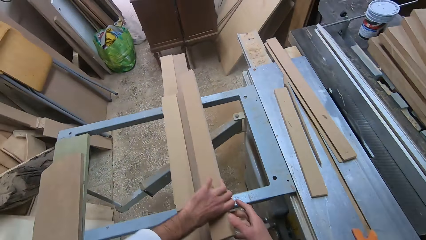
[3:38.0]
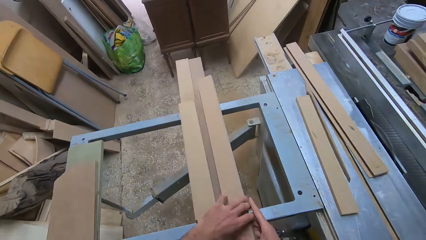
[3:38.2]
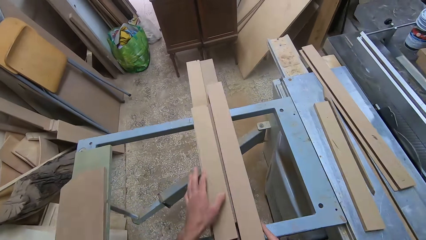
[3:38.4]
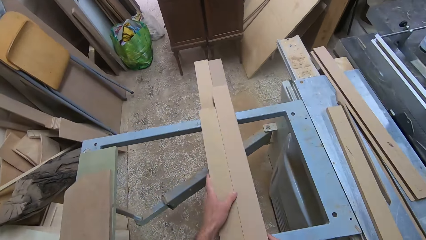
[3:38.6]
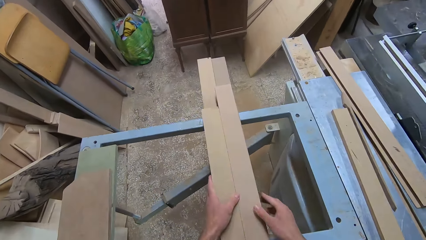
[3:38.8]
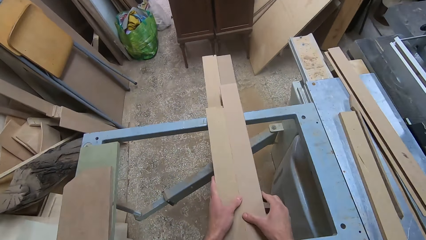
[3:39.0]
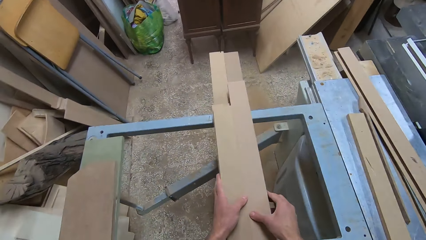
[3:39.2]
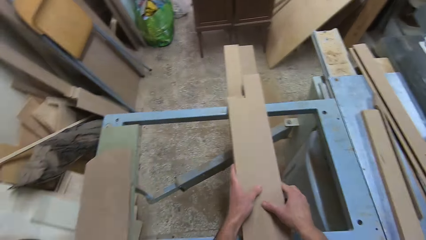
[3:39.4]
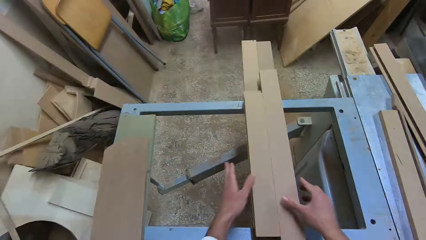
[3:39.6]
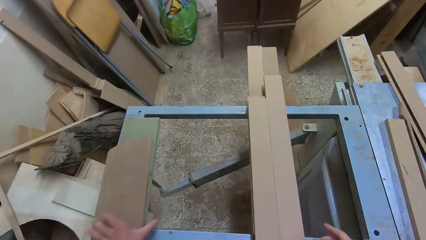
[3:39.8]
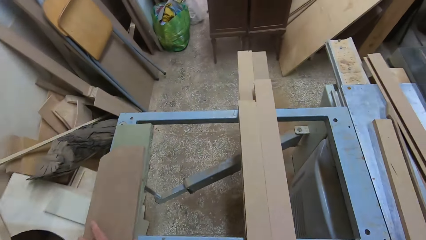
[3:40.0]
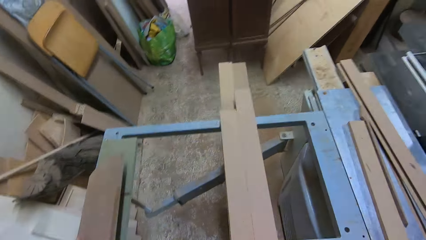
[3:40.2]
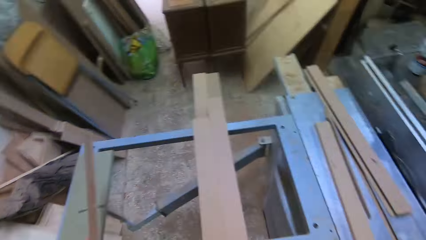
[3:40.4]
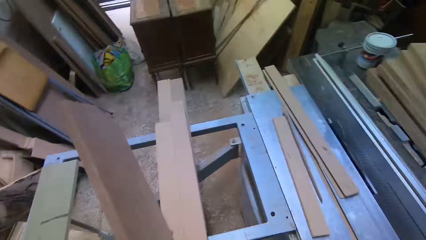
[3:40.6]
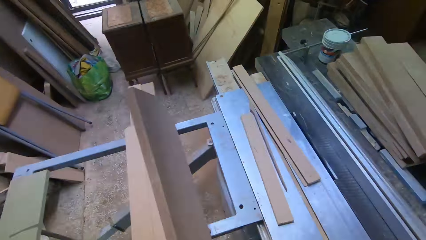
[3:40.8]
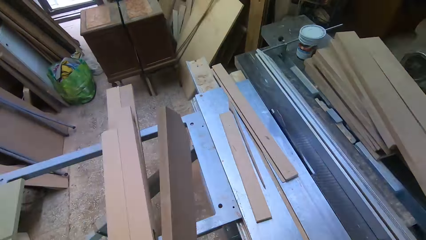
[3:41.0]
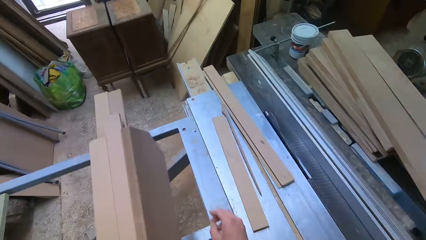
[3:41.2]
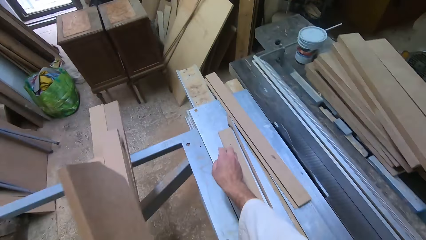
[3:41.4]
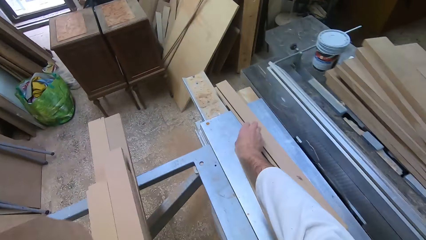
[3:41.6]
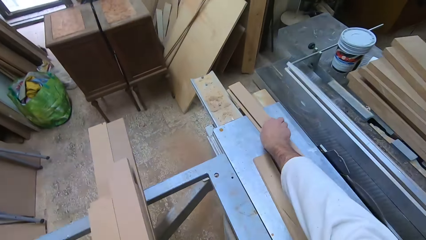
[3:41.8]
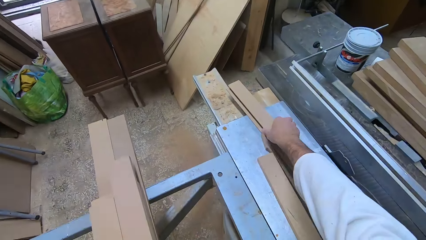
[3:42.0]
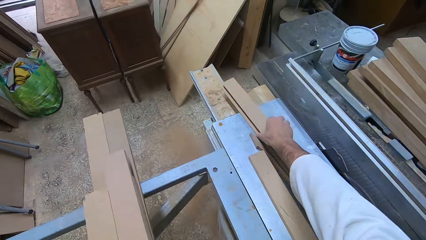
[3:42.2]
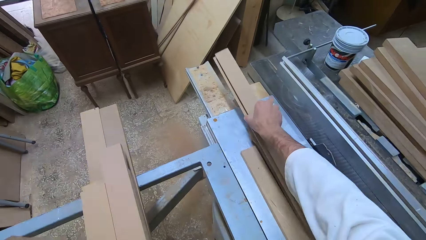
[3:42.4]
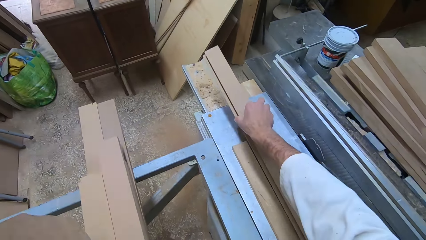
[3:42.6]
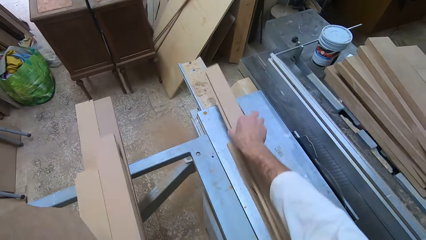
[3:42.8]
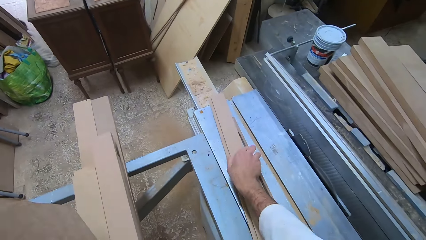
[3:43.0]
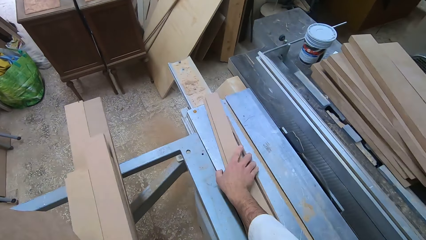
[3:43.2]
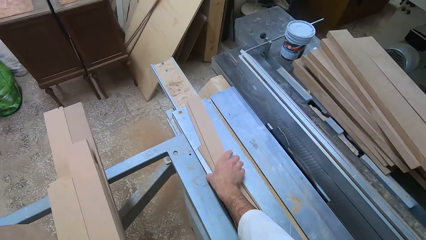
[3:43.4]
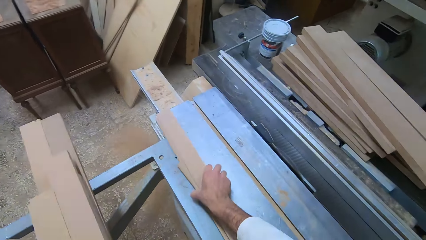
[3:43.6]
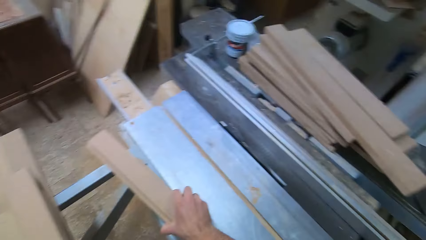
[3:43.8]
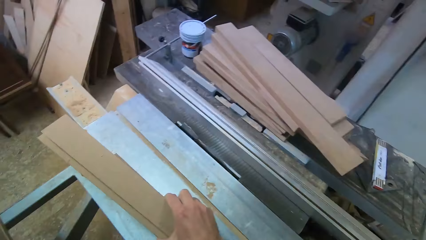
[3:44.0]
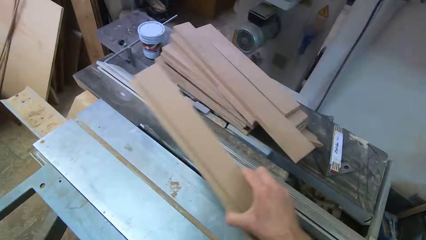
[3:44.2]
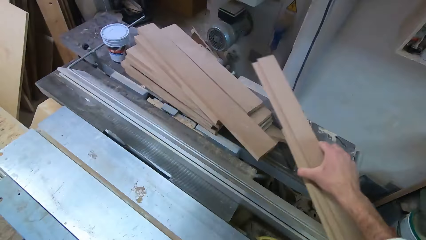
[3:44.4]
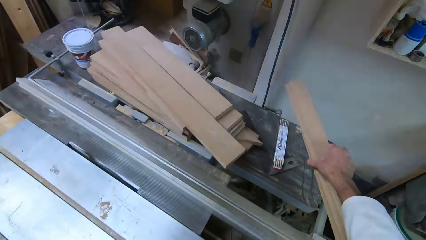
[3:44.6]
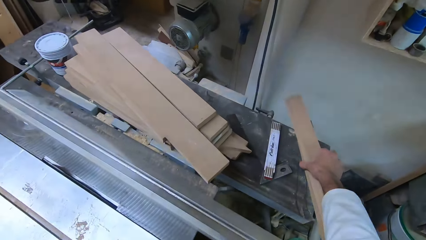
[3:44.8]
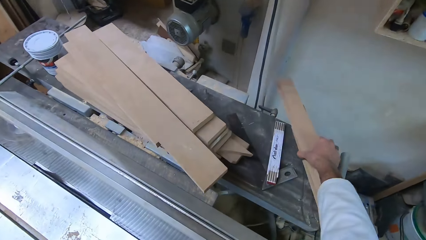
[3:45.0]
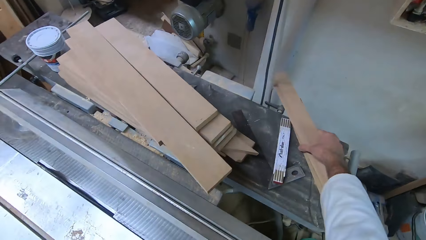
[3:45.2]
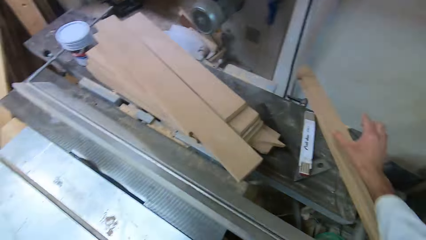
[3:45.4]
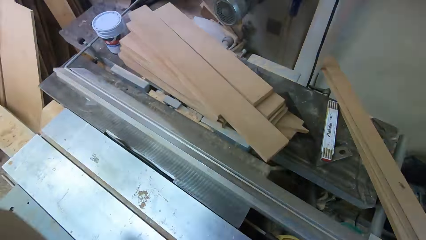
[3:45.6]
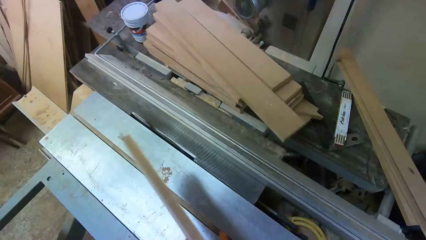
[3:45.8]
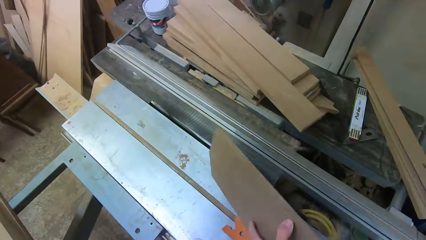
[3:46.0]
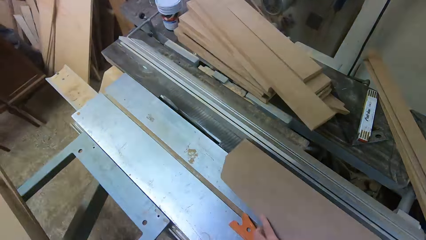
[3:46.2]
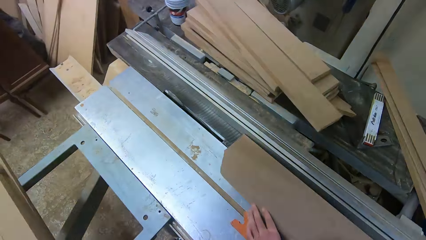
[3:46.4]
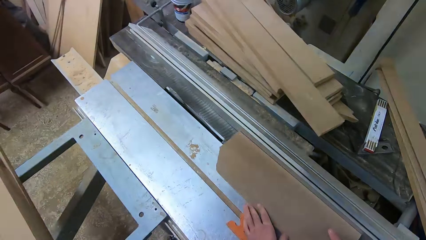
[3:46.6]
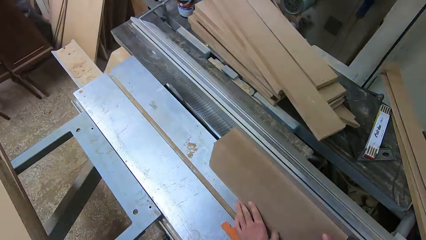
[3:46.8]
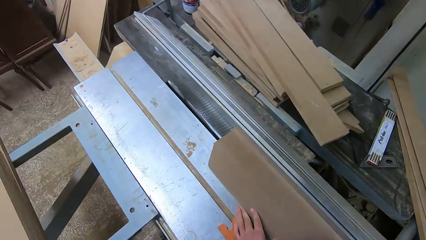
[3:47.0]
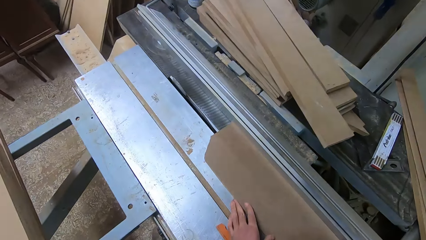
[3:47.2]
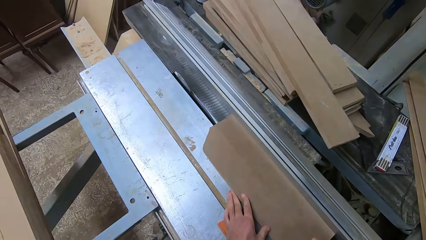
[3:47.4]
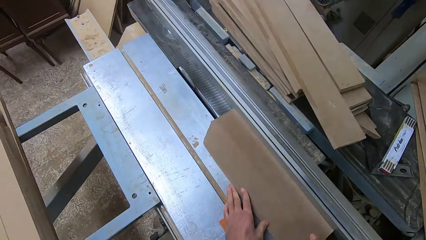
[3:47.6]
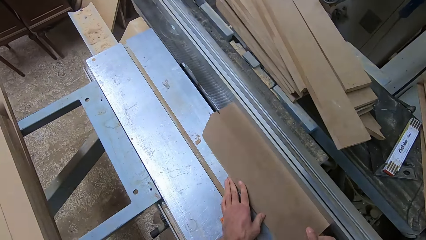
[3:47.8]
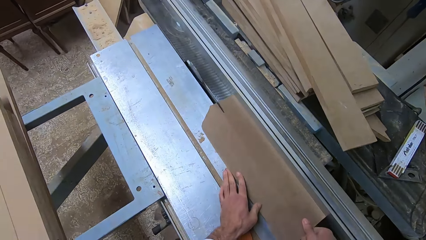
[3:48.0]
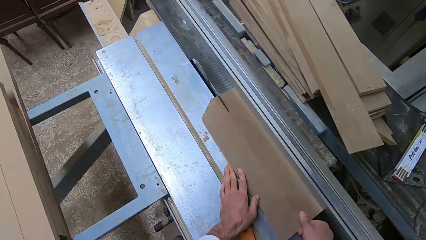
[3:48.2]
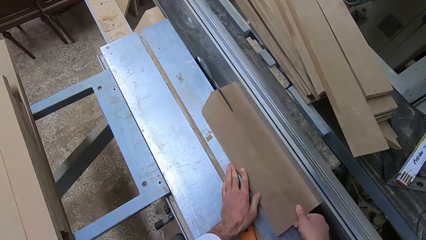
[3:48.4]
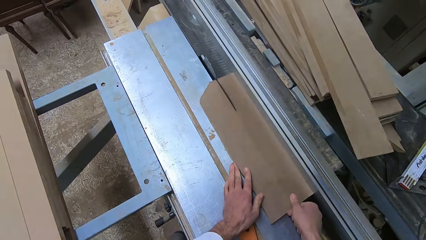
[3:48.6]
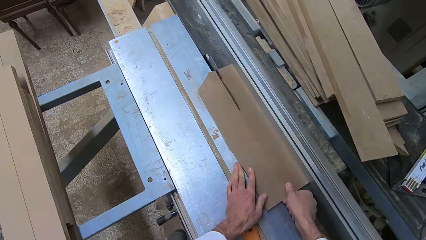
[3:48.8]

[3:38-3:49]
The camera wearer measures the fiberboards or logs of wood. He joins the logs of wood together with both hands. He picks up a log of wood from the iron rail with his left hand. He picks up two logs of wood from the iron rail with his right hand. He drops the two logs of wood in his right hand on the table to the right. He positions the log of wood in both hands on the blade of the table saw. He saws the log of wood with both hands.

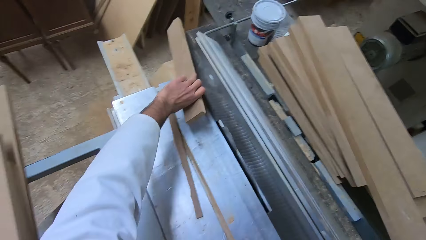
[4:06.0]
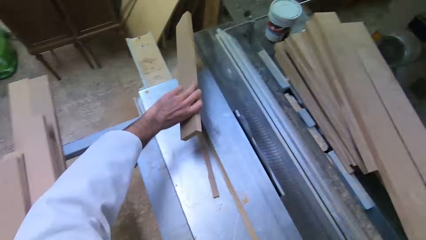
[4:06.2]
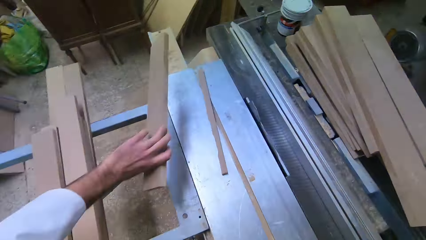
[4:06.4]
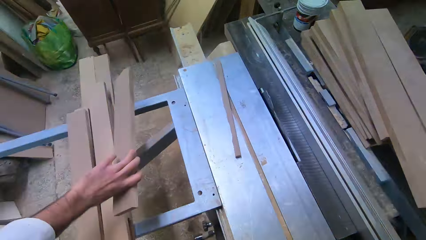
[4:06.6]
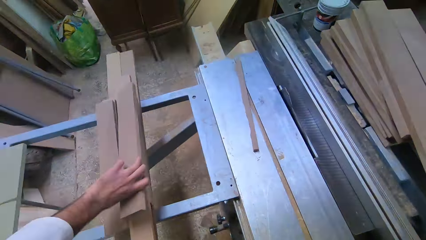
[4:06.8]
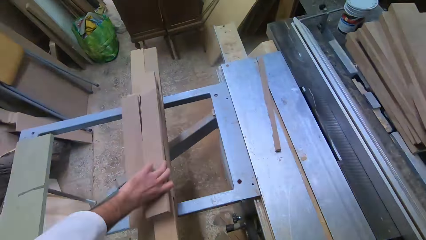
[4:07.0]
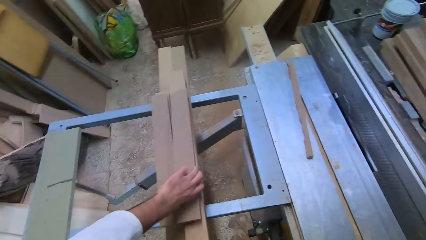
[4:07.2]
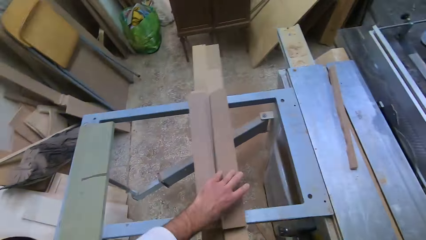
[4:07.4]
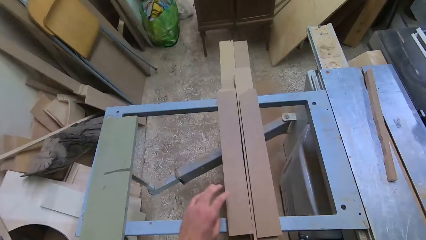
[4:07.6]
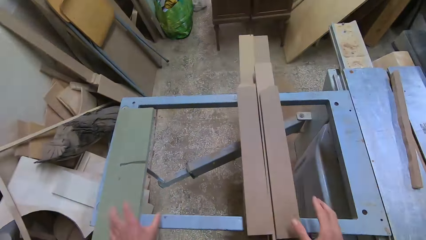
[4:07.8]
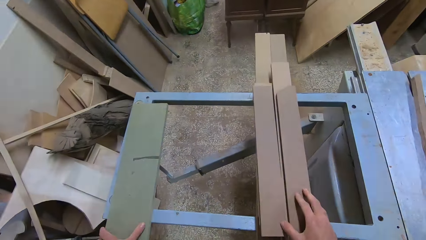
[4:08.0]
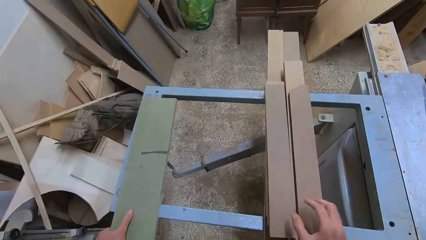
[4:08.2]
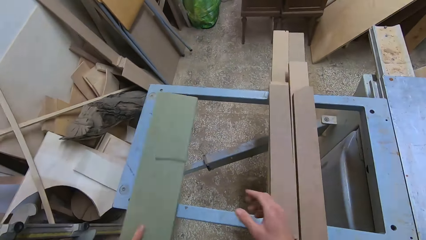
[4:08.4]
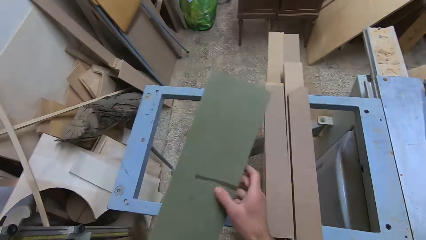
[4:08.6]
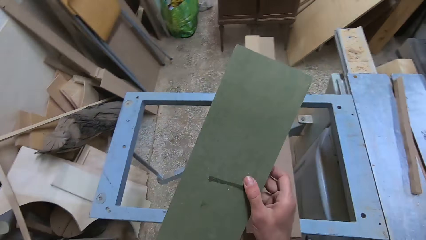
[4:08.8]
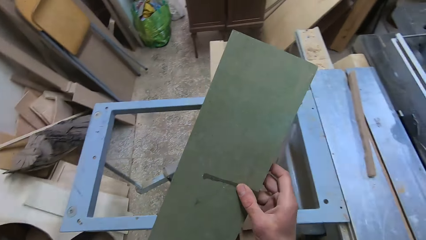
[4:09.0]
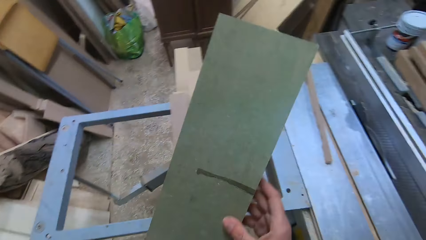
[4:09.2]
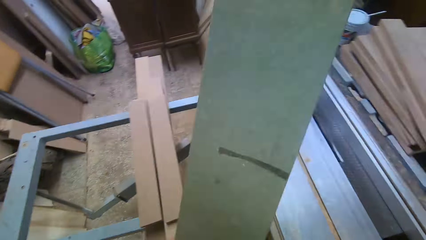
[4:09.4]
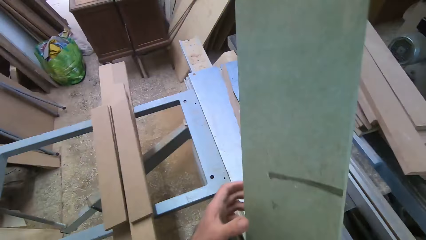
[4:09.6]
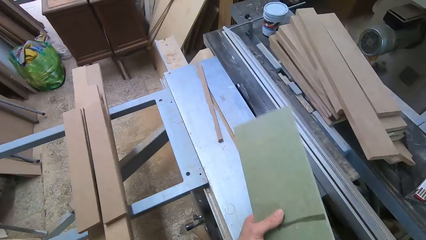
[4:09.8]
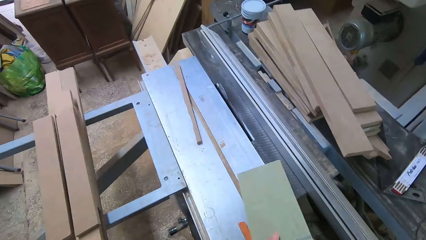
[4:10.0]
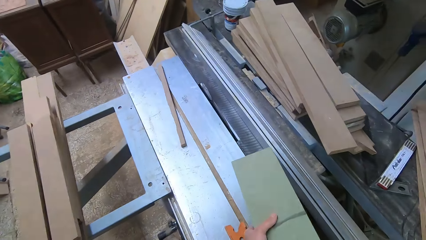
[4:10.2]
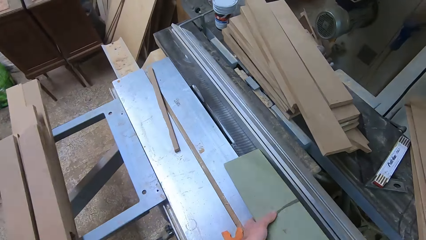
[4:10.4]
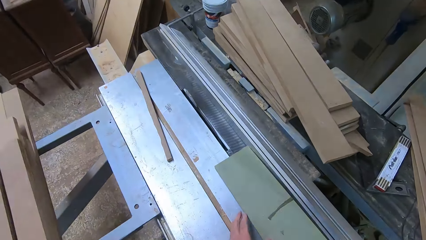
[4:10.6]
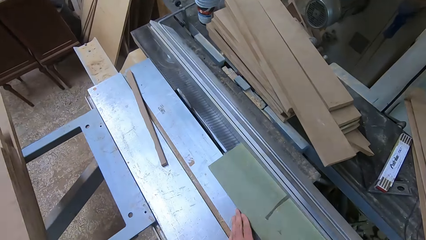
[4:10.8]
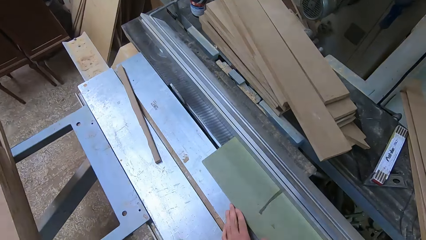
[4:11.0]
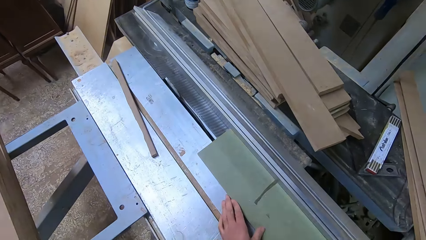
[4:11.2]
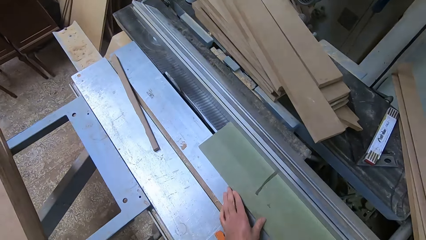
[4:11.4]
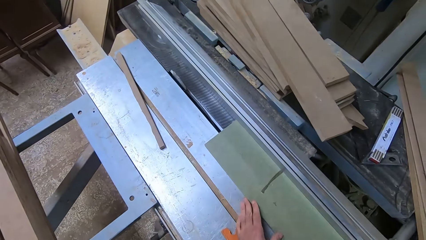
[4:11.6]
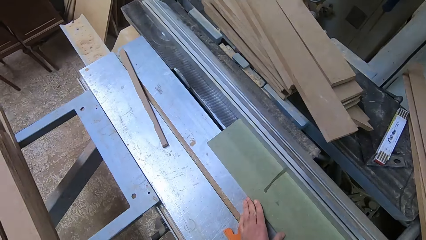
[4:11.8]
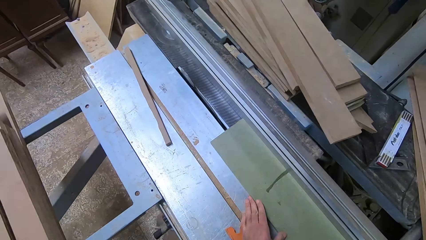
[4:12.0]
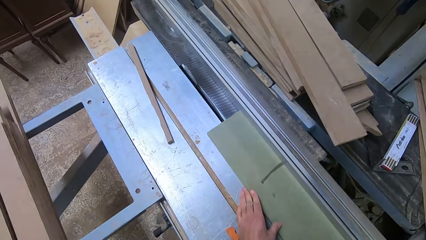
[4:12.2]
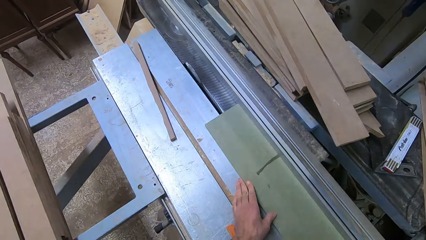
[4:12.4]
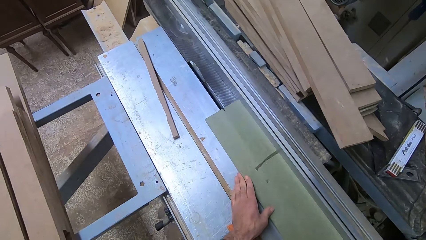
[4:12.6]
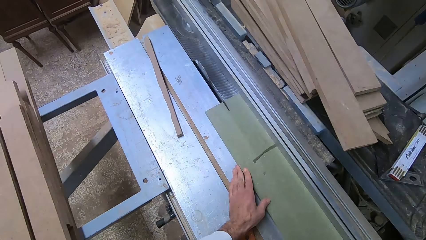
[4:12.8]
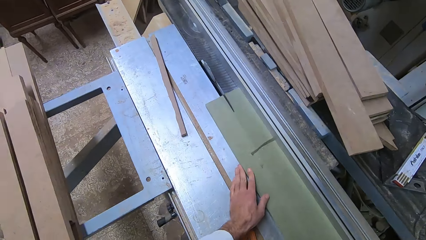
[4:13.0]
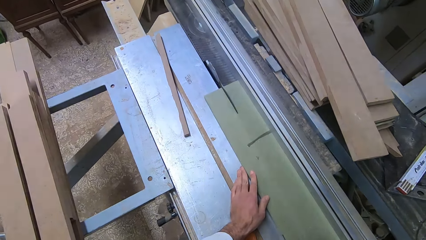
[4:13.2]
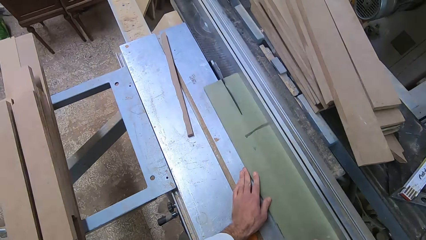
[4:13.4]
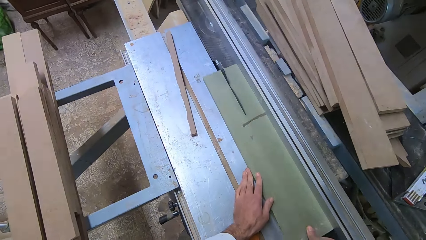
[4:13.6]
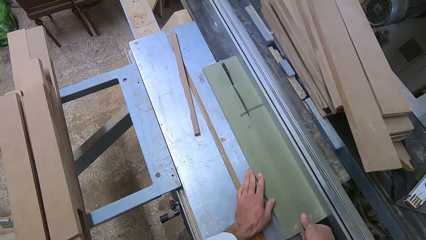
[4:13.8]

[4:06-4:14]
The camera wearer picks the fiberboard. He drops the log of wood or fiberboard on the iron rail with his left hand, removes his left hand from the log of wood, and touches the log of wood with his right hand. He picks up the log of wood from the iron rail with his left hand. He holds the log of wood in both hands. He positions the log of wood in both hands on the blade of the table saw. He saws the log of wood with both hands.
